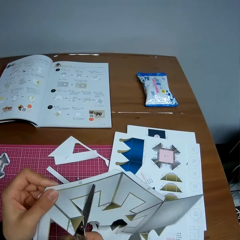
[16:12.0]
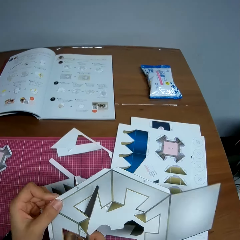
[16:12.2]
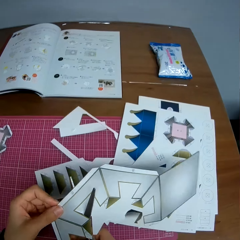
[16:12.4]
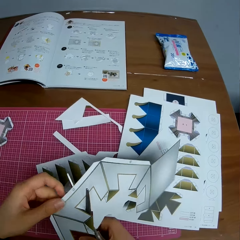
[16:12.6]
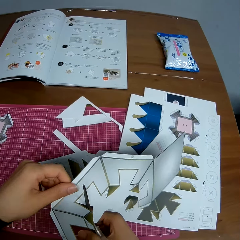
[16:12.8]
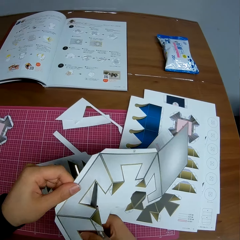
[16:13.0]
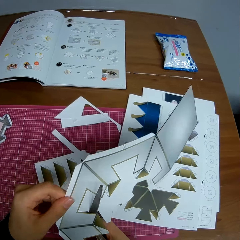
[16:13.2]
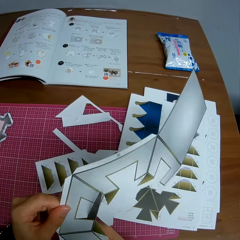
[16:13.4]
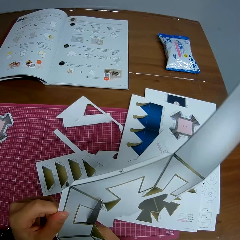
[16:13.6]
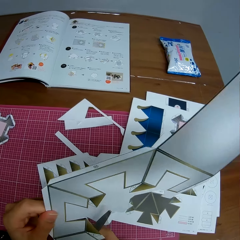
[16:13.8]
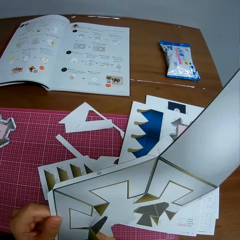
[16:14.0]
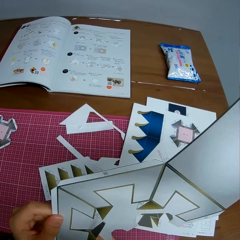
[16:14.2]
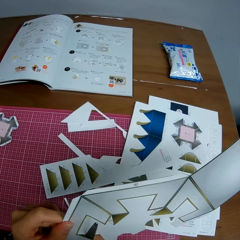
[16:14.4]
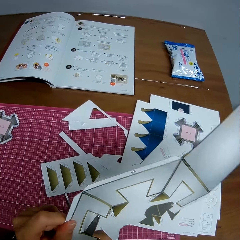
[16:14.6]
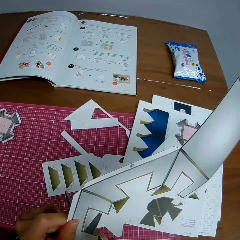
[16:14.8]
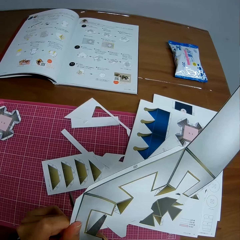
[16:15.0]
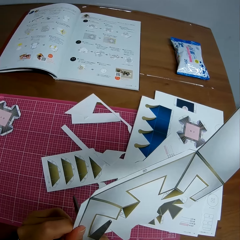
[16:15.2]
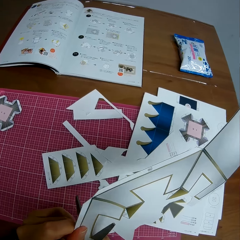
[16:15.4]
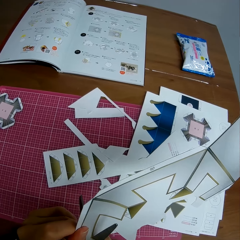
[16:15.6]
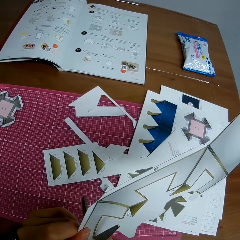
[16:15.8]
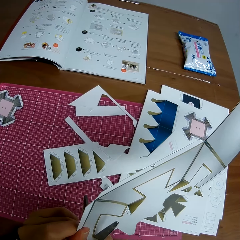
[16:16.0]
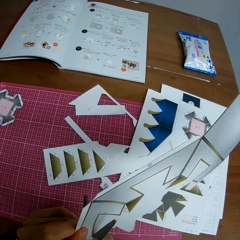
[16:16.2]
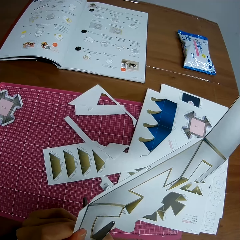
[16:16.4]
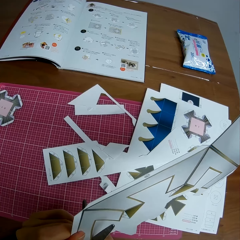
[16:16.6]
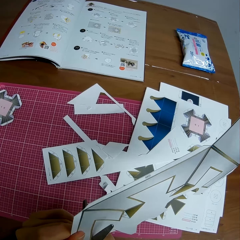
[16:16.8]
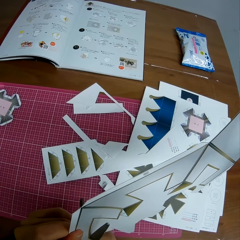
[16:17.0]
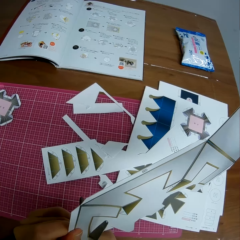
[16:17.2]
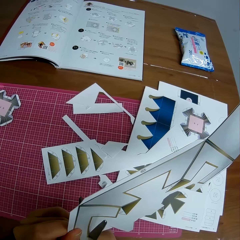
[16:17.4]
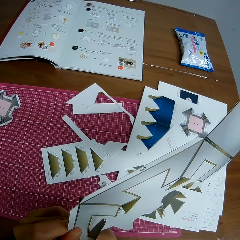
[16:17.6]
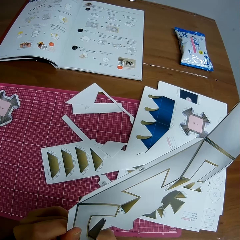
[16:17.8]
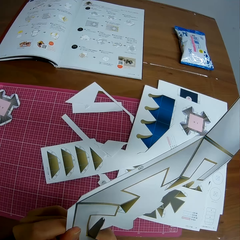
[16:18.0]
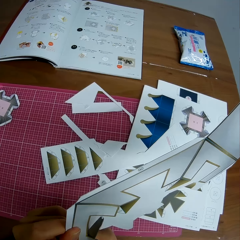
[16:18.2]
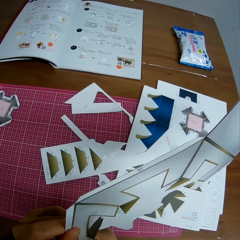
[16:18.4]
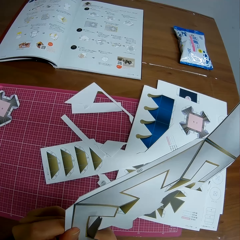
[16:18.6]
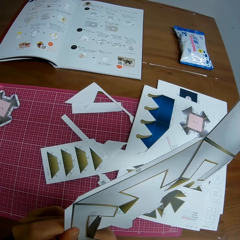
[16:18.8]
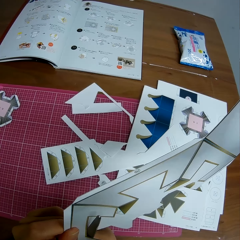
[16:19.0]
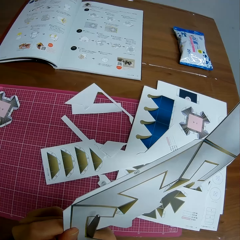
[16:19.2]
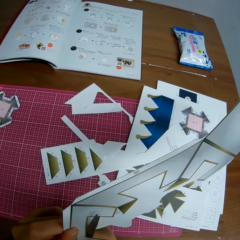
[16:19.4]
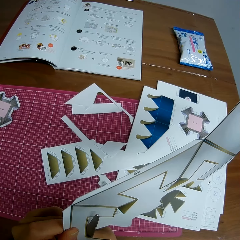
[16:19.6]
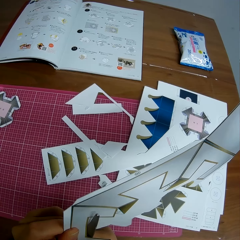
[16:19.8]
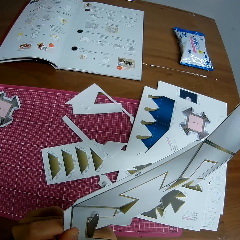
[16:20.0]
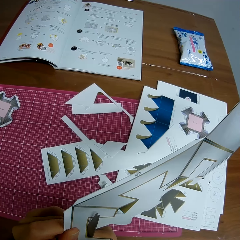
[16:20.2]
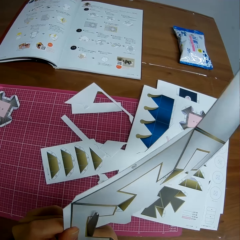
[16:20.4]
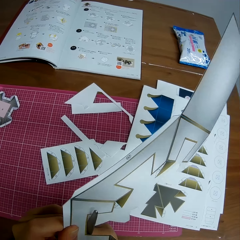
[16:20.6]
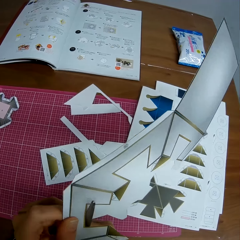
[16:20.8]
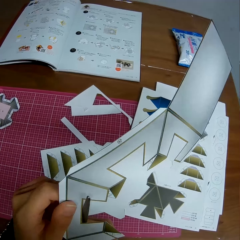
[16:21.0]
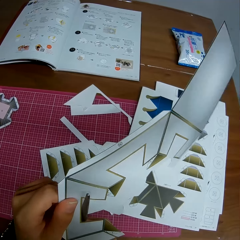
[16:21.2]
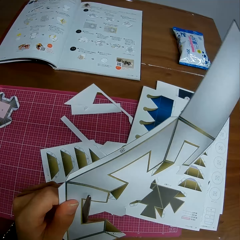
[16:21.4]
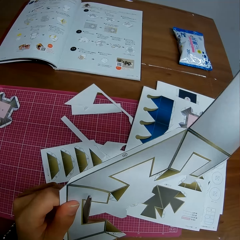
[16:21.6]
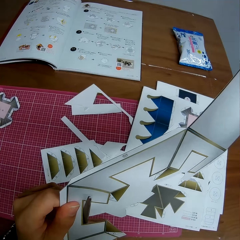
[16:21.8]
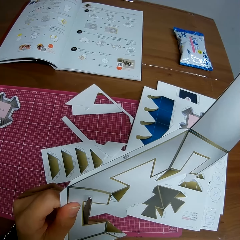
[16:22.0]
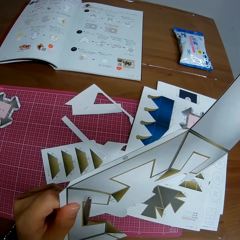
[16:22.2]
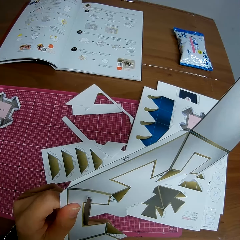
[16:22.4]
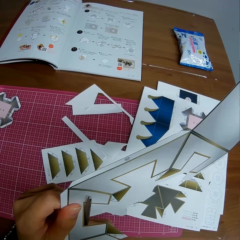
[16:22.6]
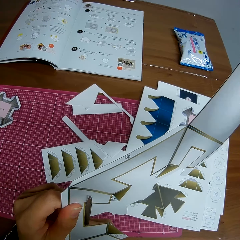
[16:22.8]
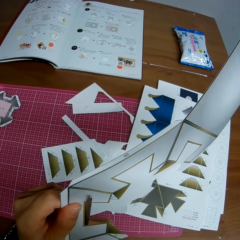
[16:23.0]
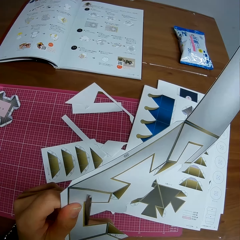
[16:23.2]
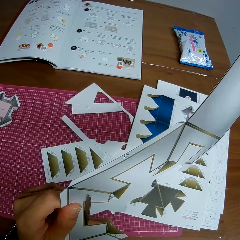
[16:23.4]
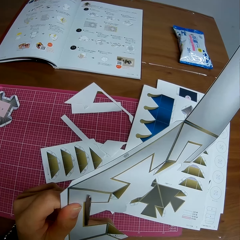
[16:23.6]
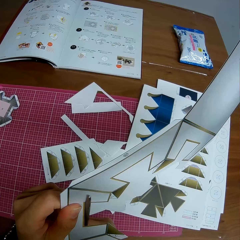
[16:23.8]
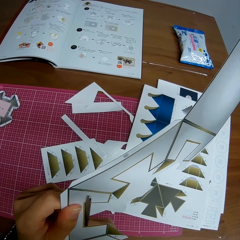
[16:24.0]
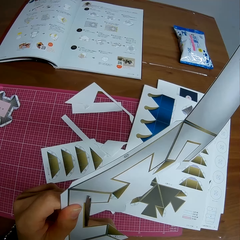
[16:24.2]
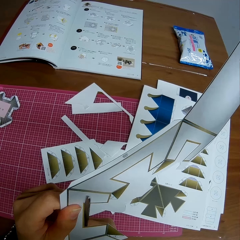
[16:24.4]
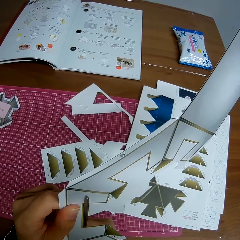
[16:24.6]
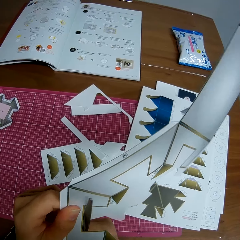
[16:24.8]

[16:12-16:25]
The camera wearer adjusts the crafting paper. They set the scissors on the crafting paper. They cut the crafting paper with the scissors. They adjust the crafting paper. They cut the crafting paper with the scissors.

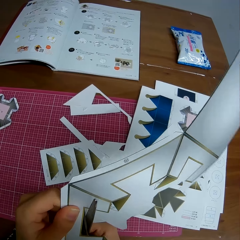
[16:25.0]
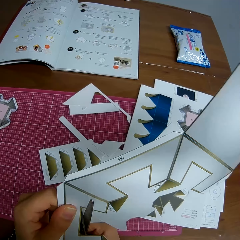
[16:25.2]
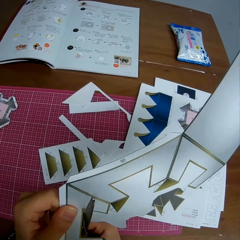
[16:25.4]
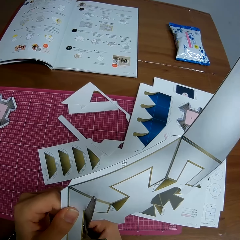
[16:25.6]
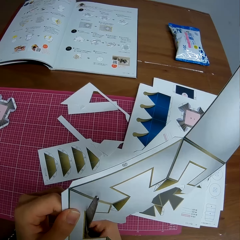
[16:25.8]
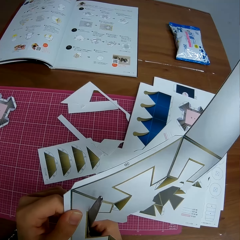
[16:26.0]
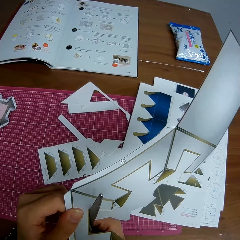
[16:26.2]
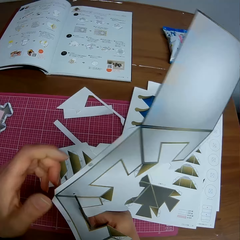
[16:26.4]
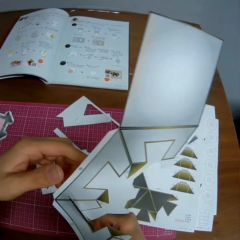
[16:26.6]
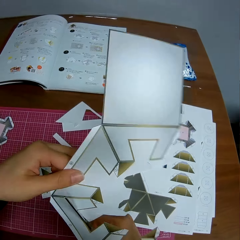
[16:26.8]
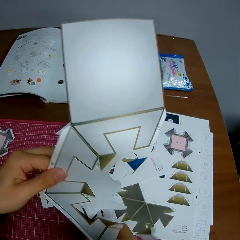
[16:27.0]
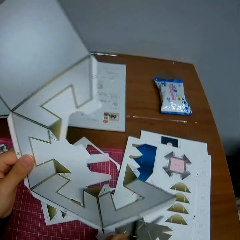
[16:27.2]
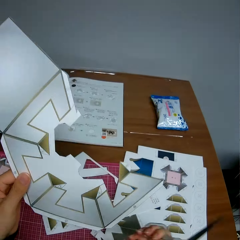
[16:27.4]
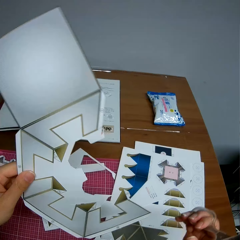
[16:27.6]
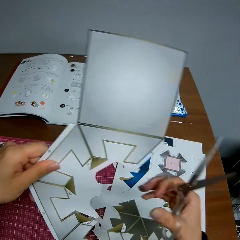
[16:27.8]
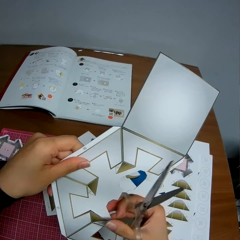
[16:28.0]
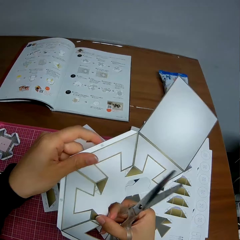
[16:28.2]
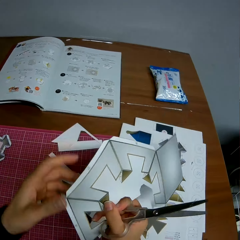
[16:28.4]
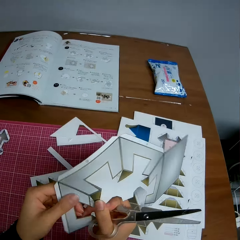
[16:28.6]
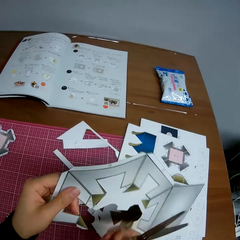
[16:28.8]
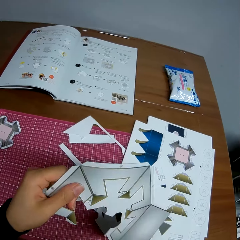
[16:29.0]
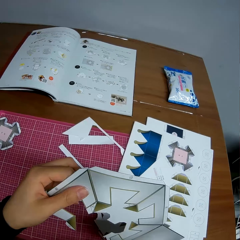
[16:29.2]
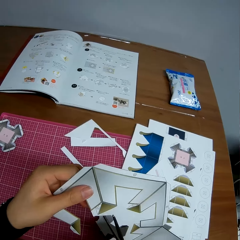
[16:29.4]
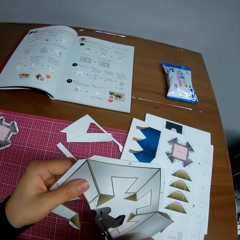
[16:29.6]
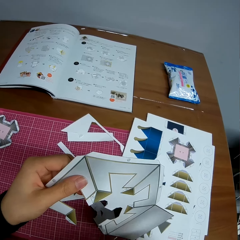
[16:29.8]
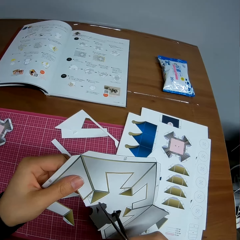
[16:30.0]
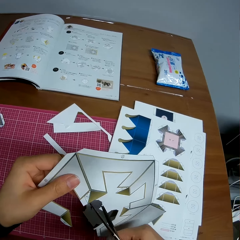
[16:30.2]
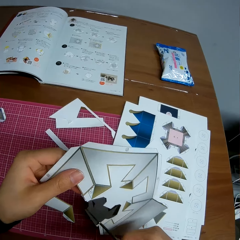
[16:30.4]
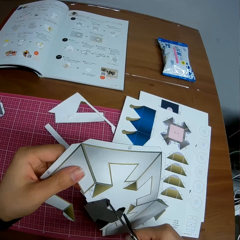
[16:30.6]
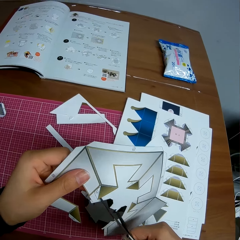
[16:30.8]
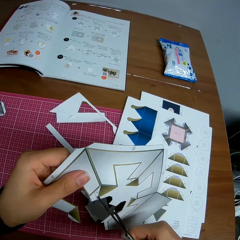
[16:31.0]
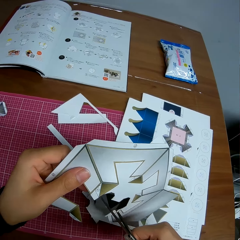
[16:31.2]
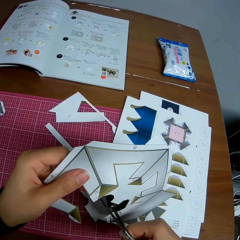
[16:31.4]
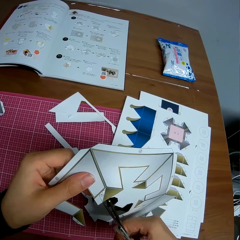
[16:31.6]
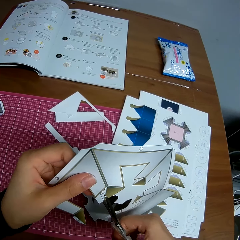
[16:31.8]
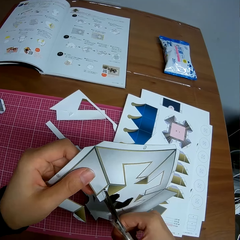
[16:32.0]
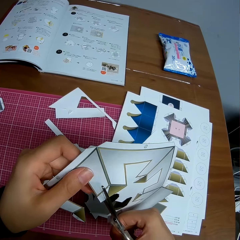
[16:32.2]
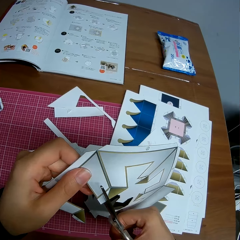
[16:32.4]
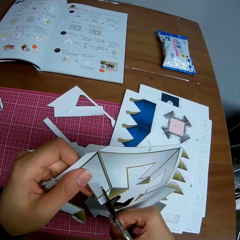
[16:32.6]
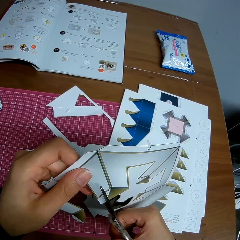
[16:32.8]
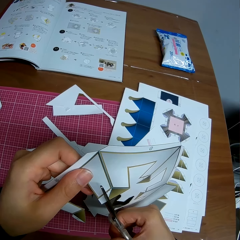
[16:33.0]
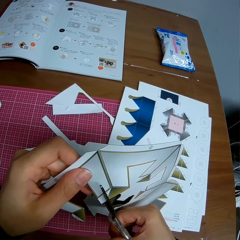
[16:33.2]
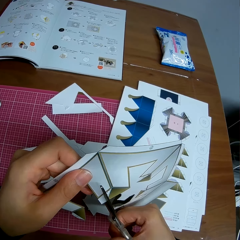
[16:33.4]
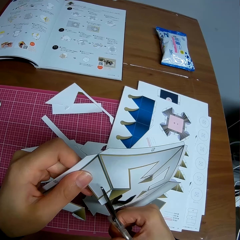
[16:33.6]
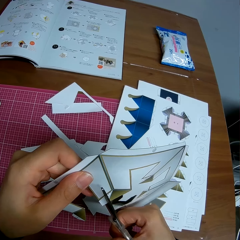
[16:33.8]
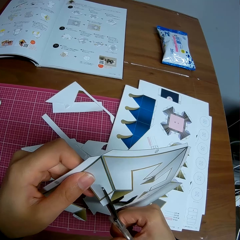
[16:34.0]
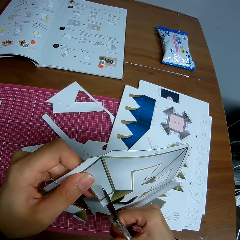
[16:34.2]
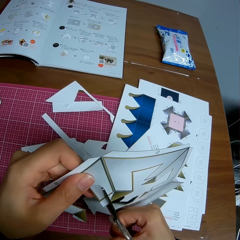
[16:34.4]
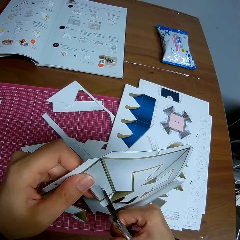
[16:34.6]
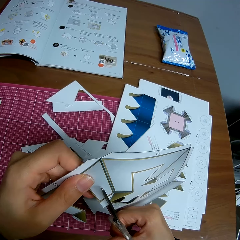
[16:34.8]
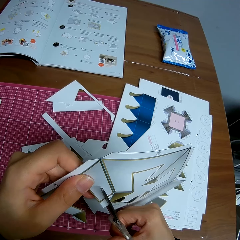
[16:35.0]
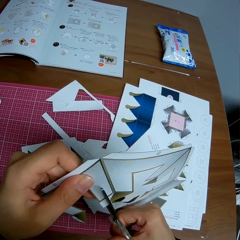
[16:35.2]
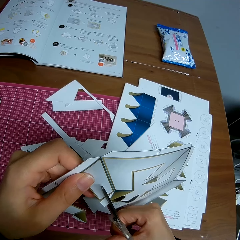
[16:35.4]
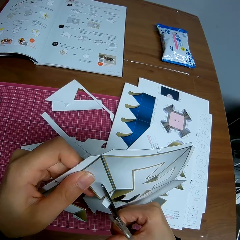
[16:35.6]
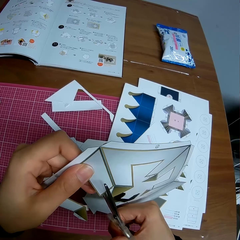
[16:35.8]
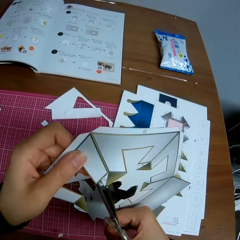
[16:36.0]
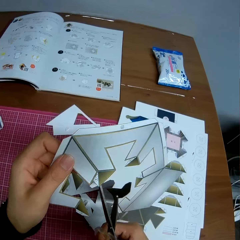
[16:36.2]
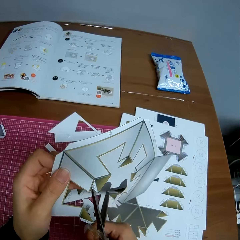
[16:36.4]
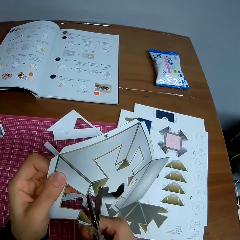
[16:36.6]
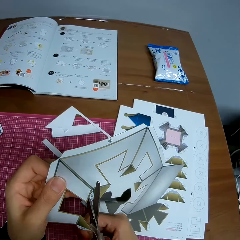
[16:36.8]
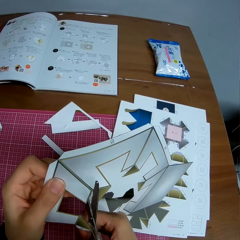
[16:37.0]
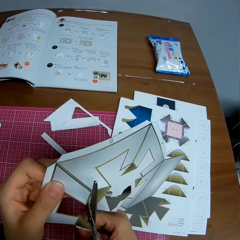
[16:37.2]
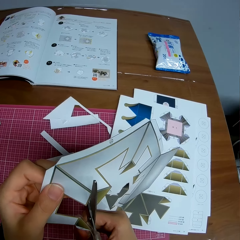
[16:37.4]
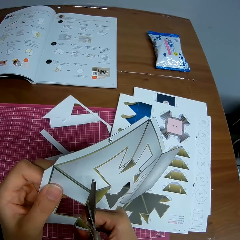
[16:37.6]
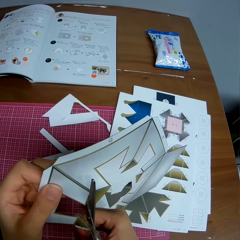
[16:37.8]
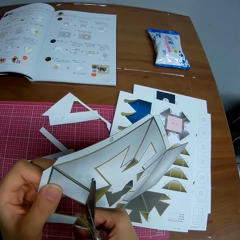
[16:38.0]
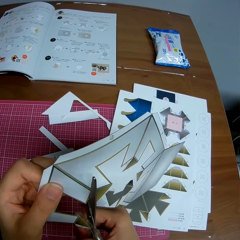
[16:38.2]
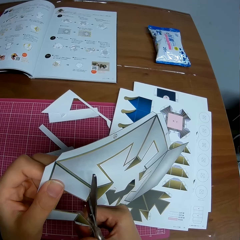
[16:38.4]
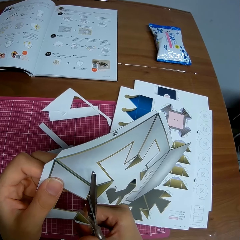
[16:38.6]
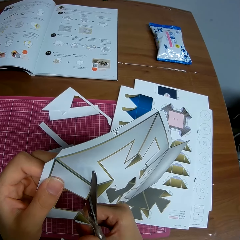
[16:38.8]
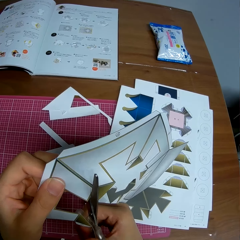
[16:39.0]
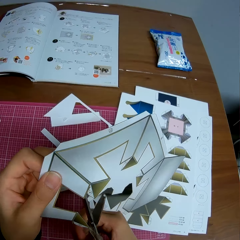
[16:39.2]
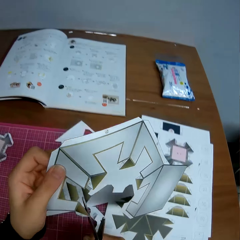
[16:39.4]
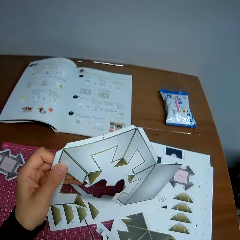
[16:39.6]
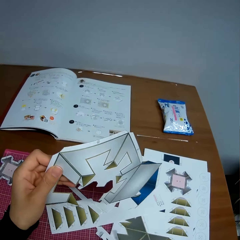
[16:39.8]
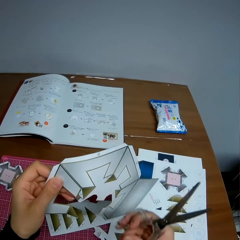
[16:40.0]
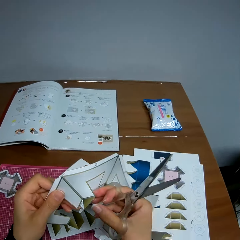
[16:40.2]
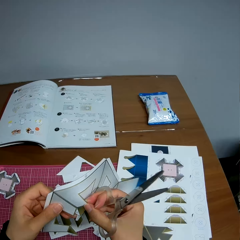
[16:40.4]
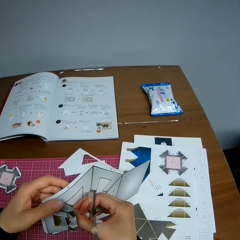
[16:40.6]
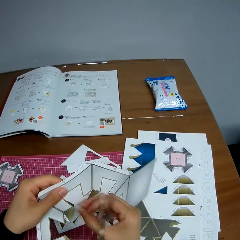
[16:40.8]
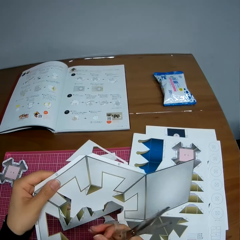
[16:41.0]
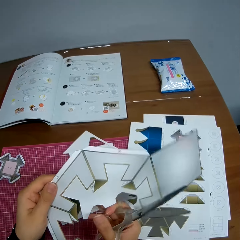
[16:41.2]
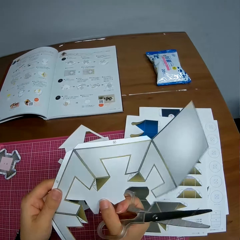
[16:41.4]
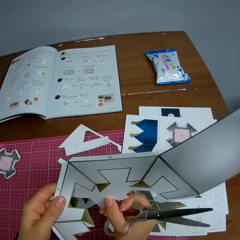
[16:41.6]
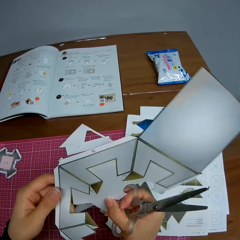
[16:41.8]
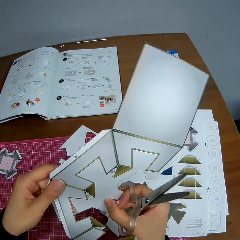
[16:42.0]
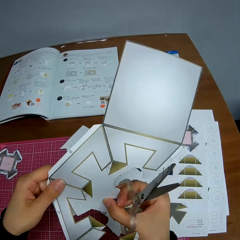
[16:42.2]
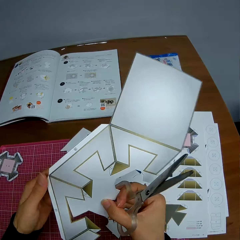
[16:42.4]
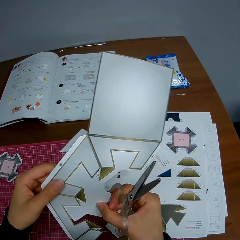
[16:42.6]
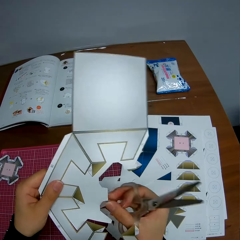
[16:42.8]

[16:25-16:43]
The camera wearer adjusts the crafting paper. They set the scissors on the crafting paper. They cut the crafting paper with the scissors. They adjust the crafting paper. They set the scissors on the crafting paper. They cut the crafting paper with the scissors. They adjust the crafting paper.
